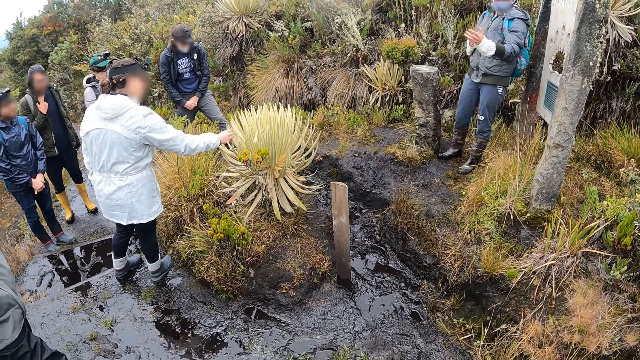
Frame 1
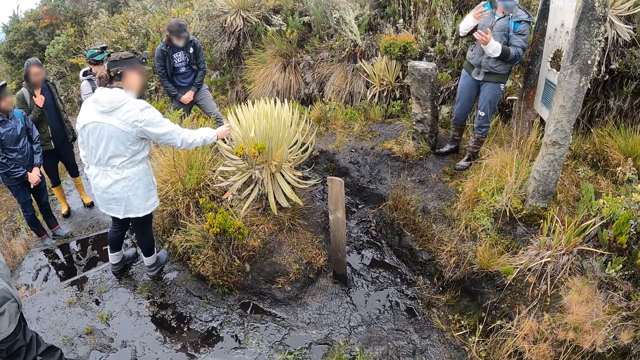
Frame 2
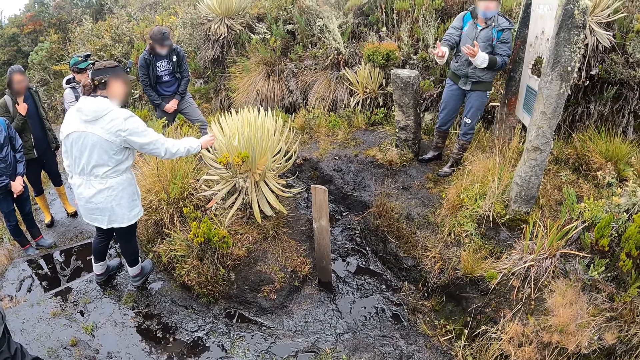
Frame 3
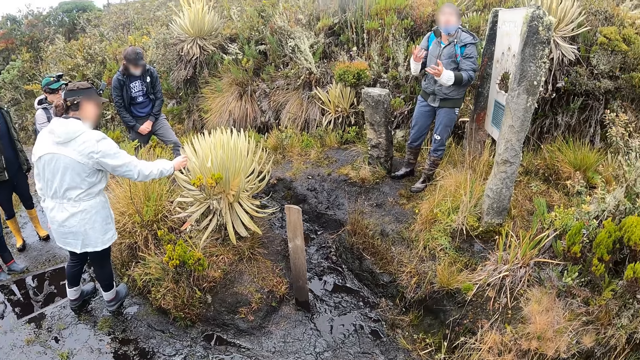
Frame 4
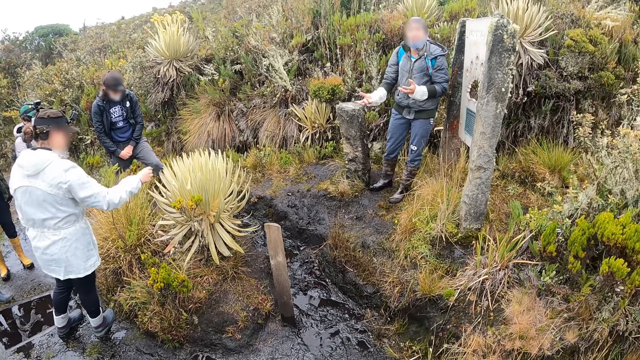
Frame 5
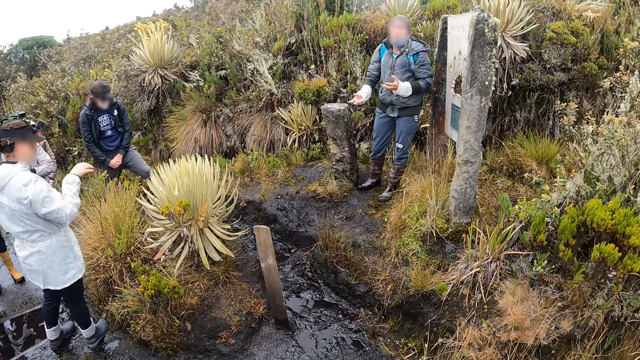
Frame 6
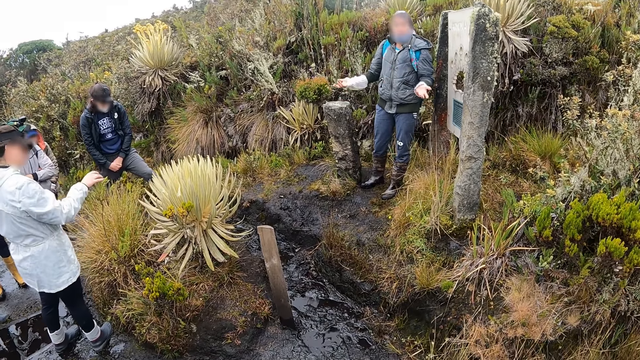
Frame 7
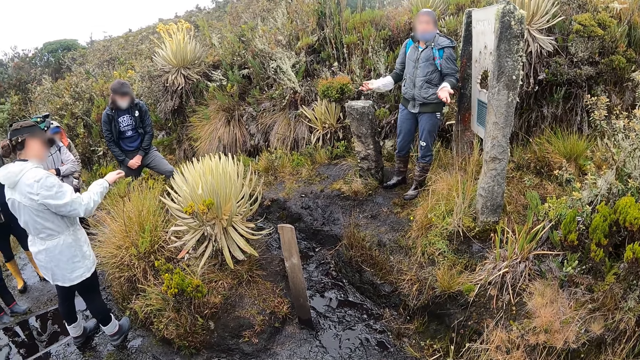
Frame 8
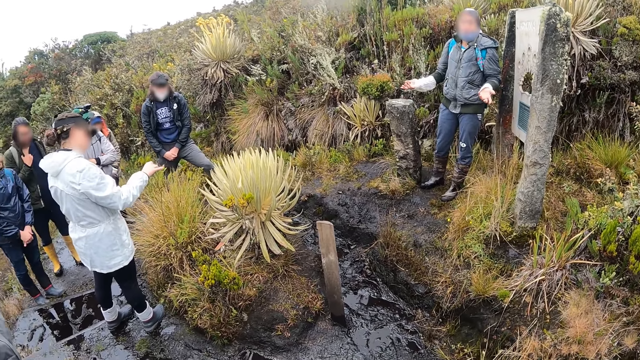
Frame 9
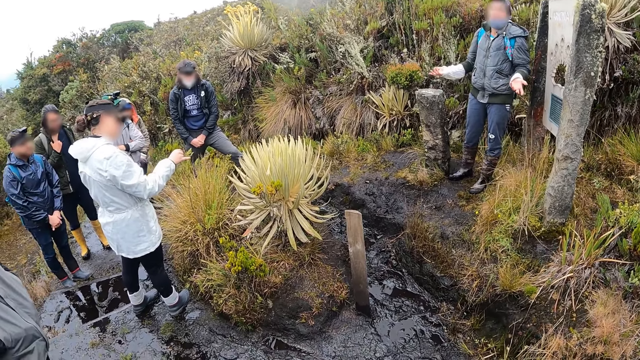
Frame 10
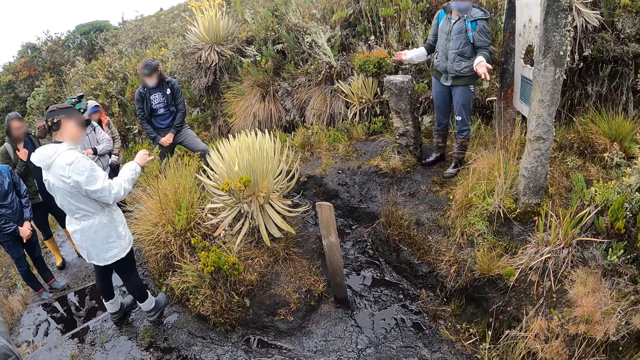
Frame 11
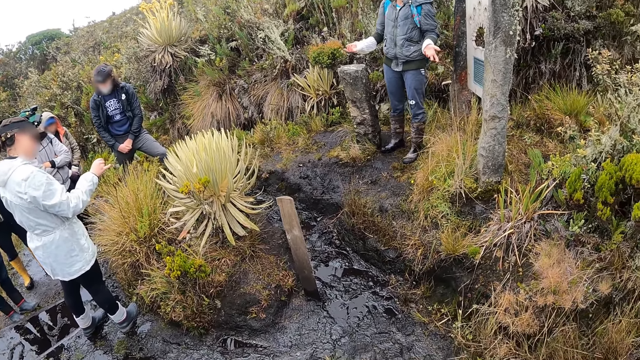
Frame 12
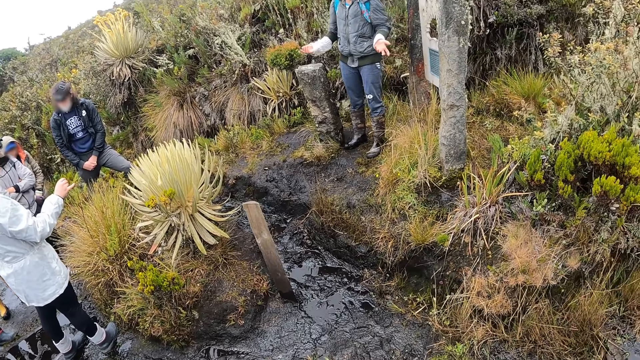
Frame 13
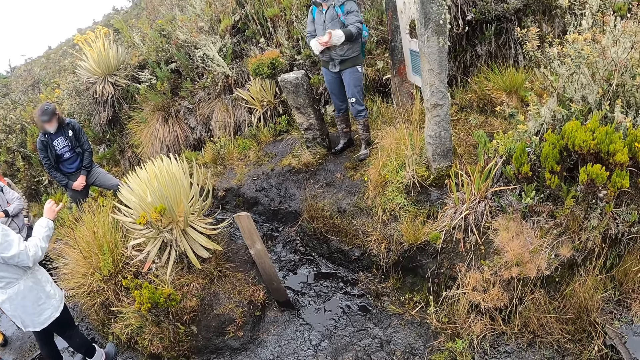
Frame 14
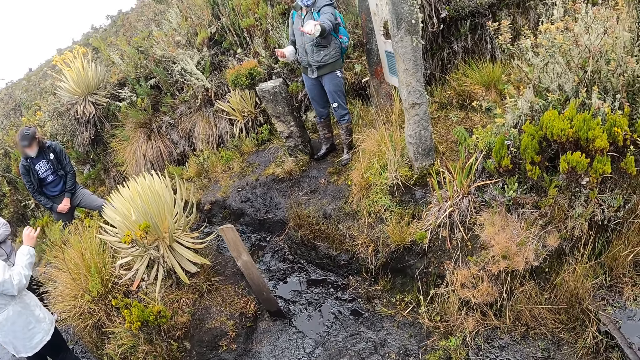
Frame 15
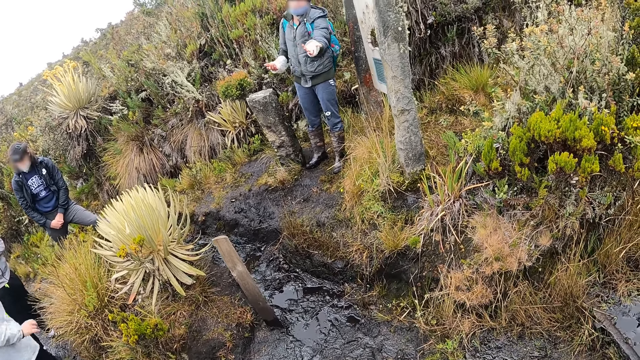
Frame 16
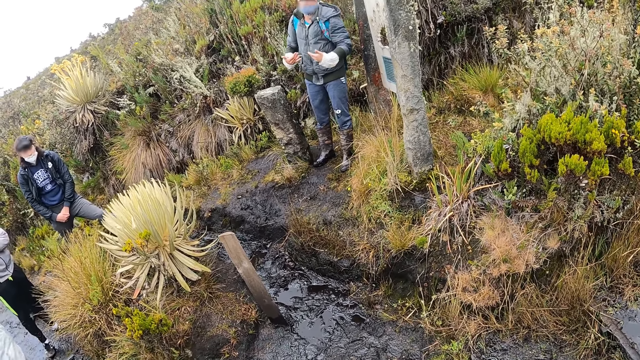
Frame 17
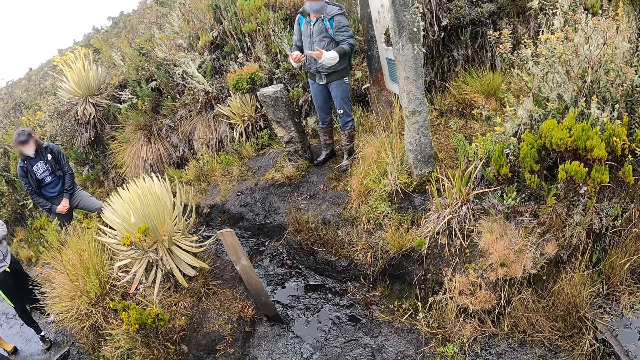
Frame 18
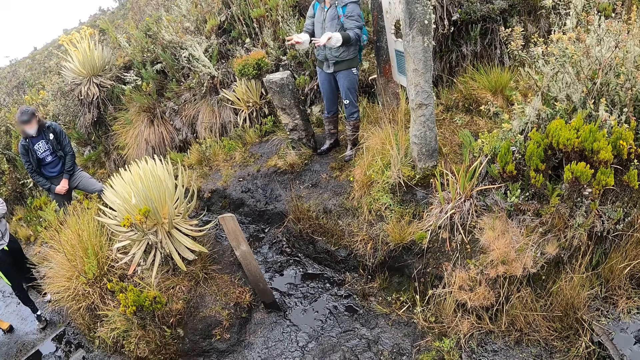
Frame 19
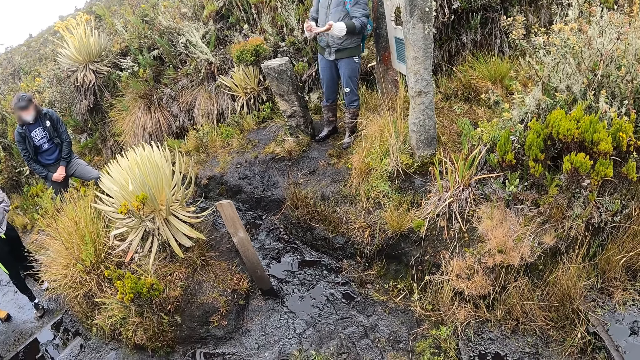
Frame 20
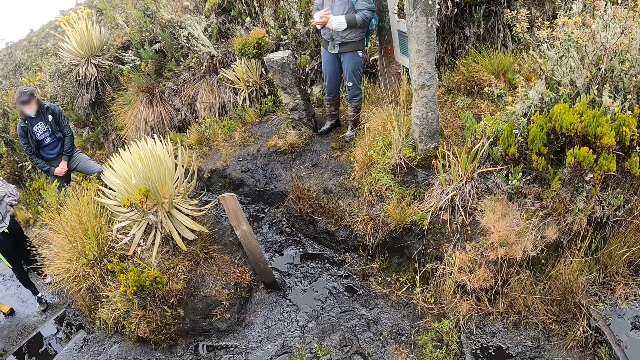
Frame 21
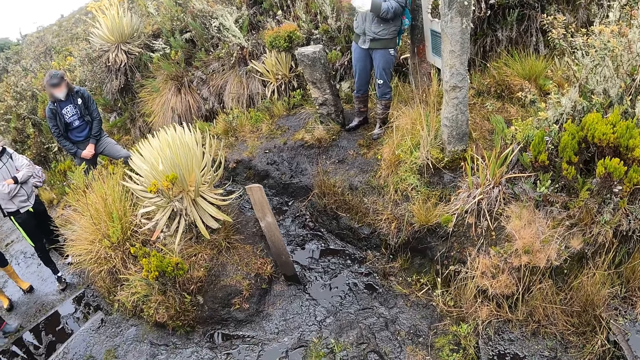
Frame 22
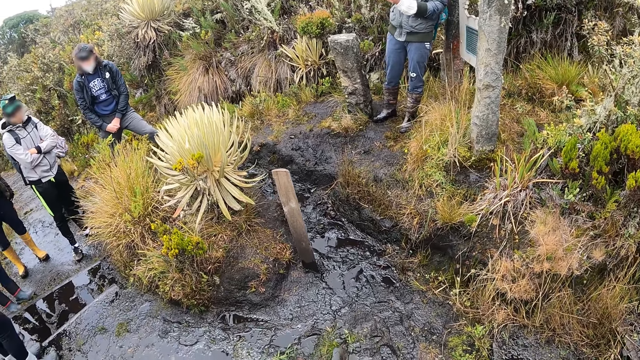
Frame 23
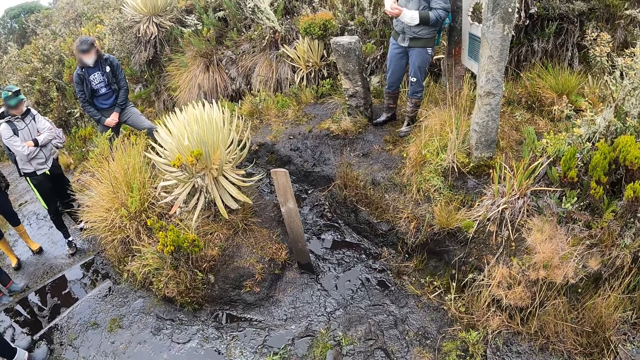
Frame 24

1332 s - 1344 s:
The woman touches a plant with her right hand. A man interacts with friends.

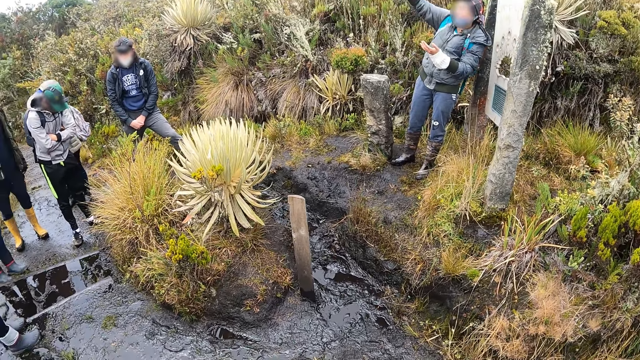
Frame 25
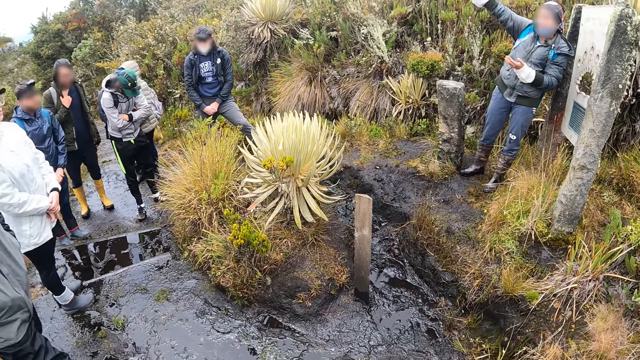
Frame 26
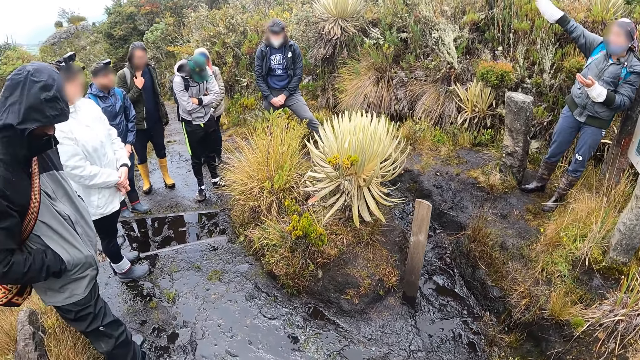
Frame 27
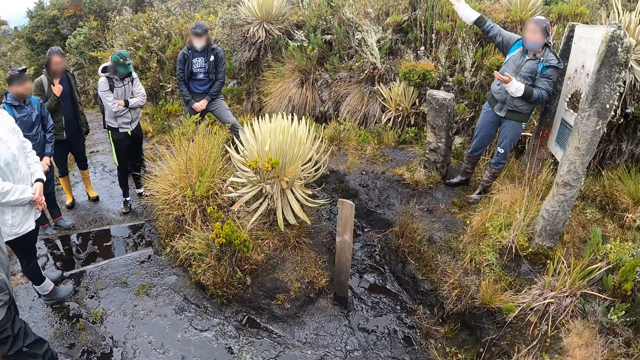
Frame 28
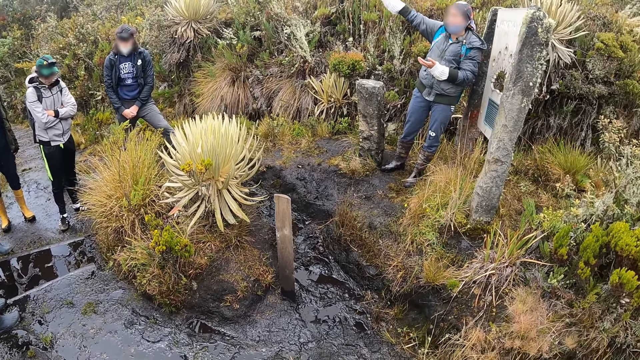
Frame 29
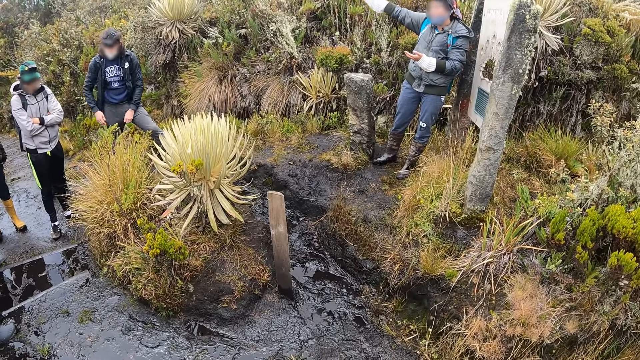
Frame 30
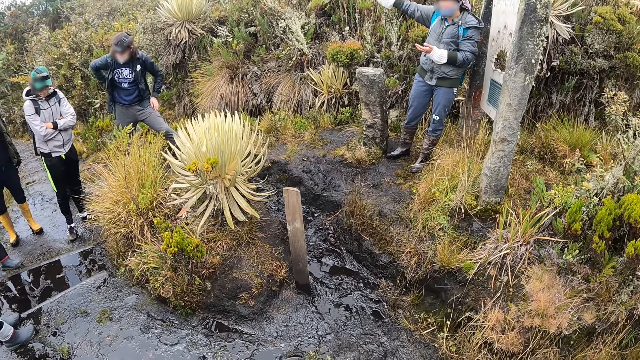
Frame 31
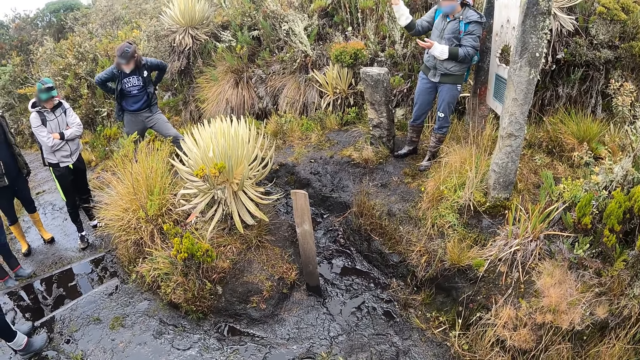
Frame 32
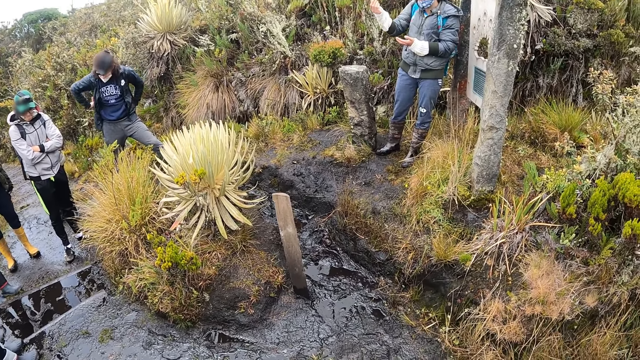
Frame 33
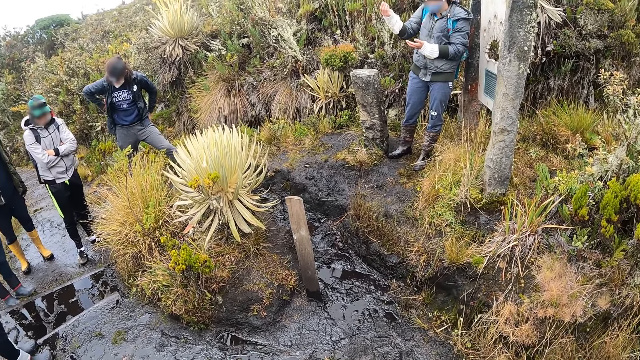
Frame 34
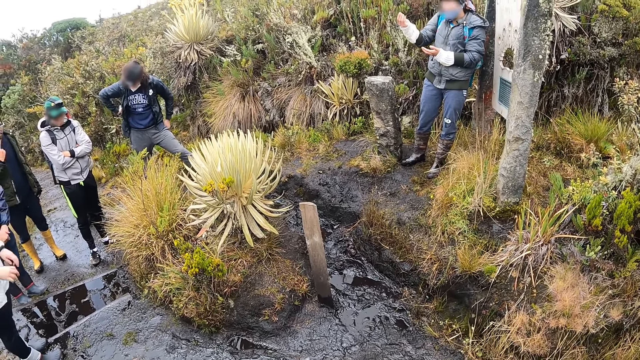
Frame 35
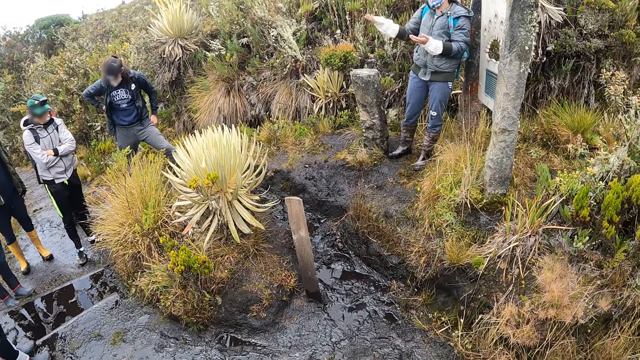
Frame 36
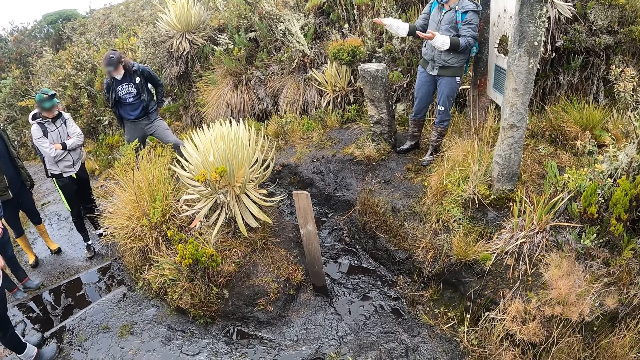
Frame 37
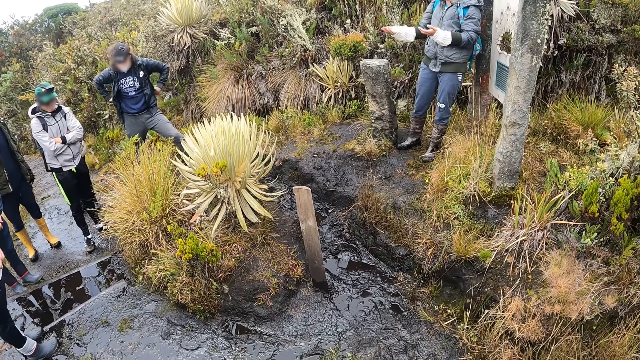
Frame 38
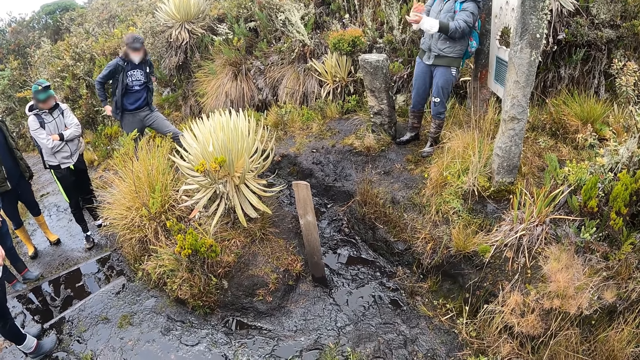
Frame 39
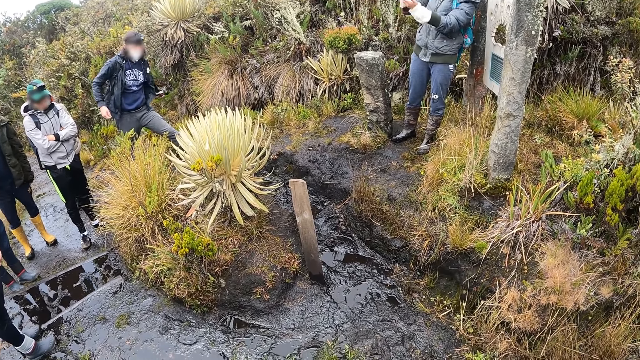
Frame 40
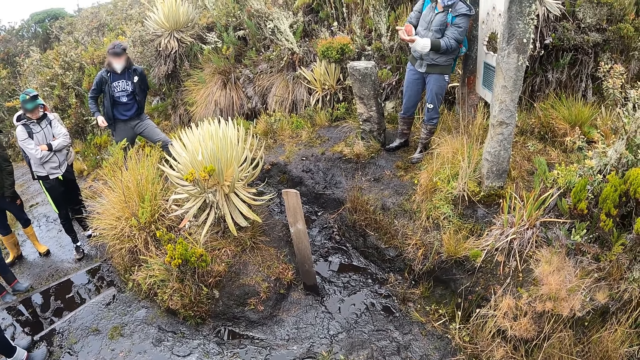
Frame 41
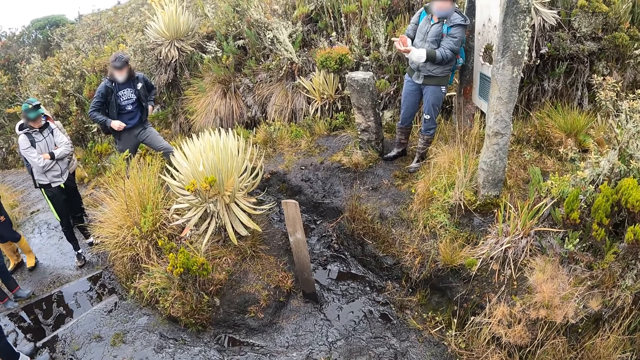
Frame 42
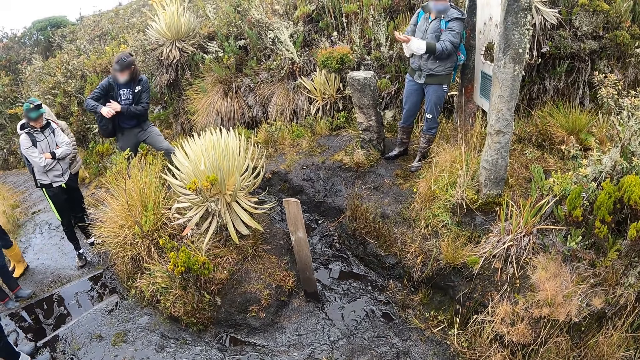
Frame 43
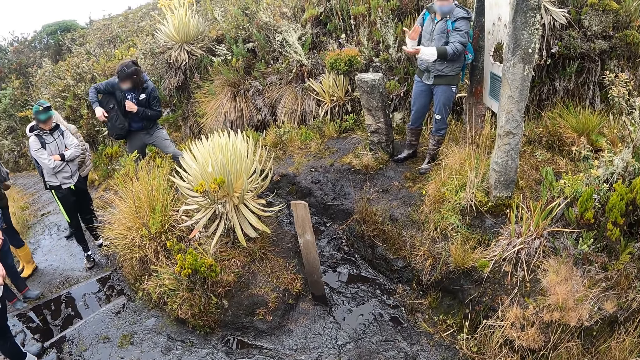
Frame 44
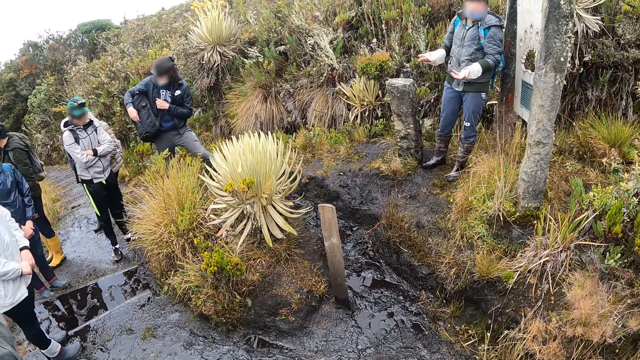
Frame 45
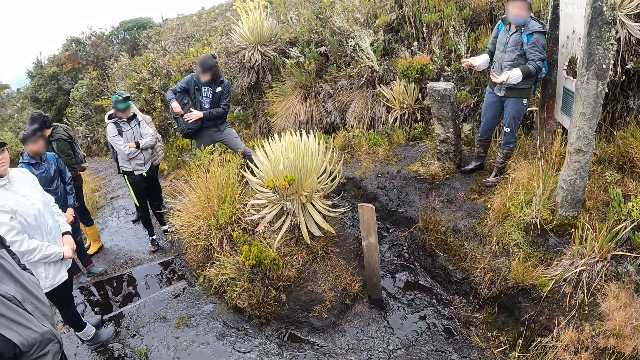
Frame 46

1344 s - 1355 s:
The man removes a bag from his back with his hands.
